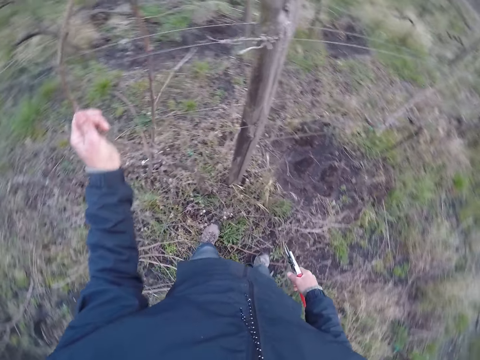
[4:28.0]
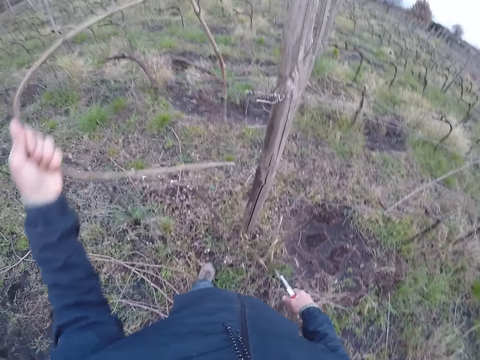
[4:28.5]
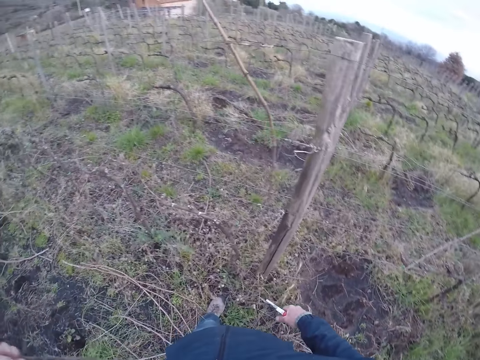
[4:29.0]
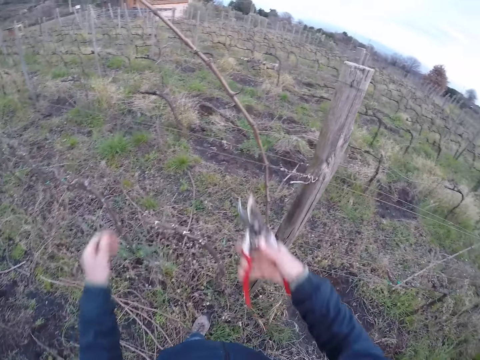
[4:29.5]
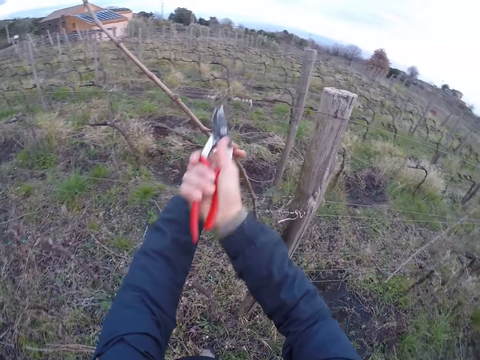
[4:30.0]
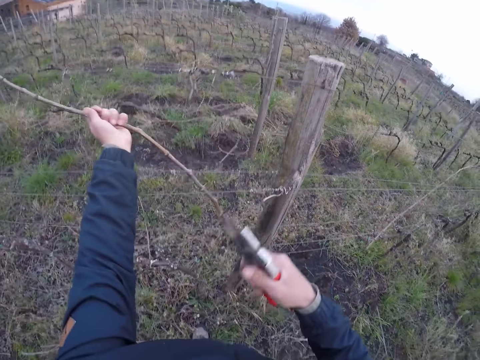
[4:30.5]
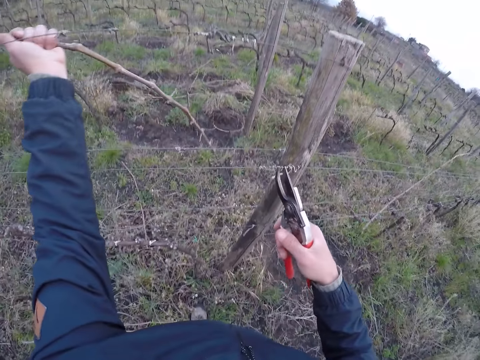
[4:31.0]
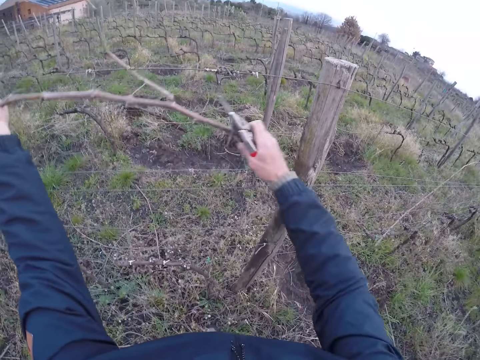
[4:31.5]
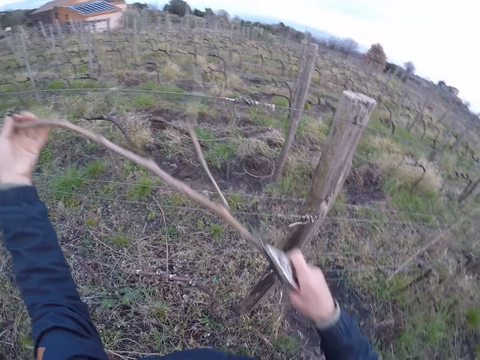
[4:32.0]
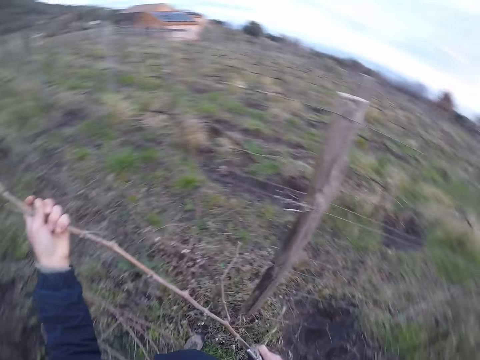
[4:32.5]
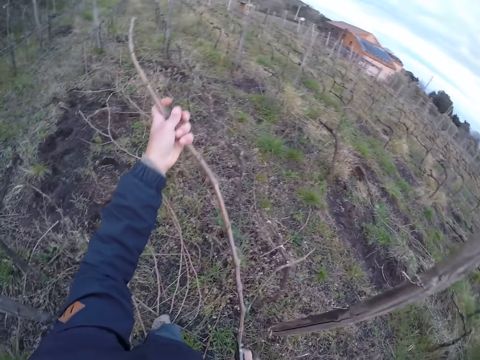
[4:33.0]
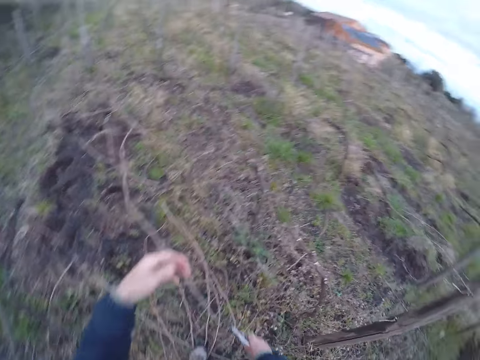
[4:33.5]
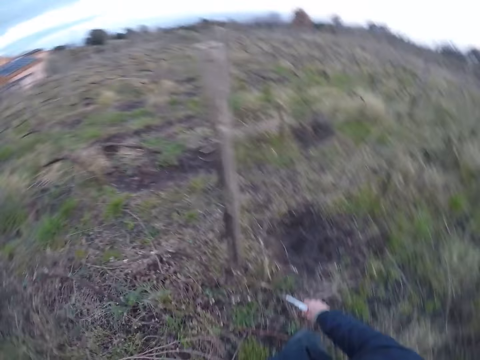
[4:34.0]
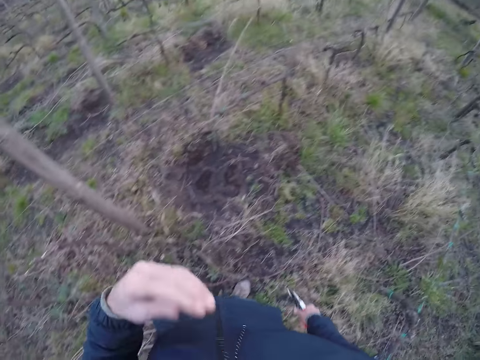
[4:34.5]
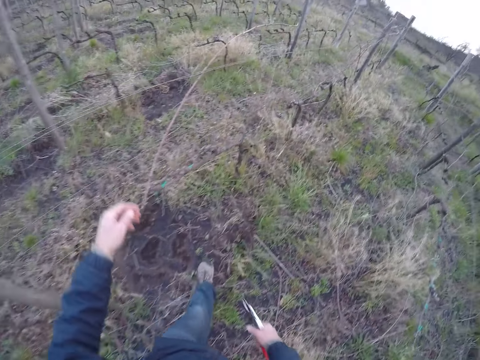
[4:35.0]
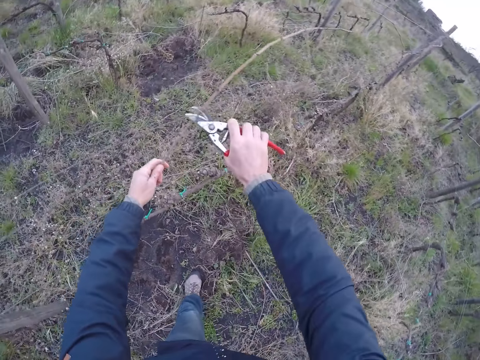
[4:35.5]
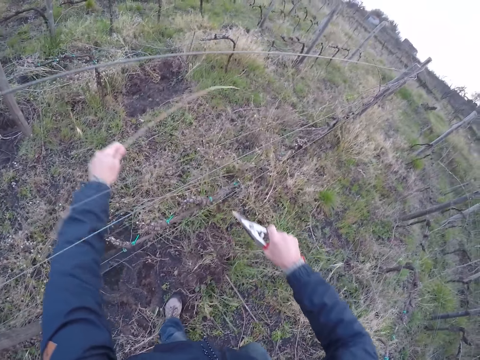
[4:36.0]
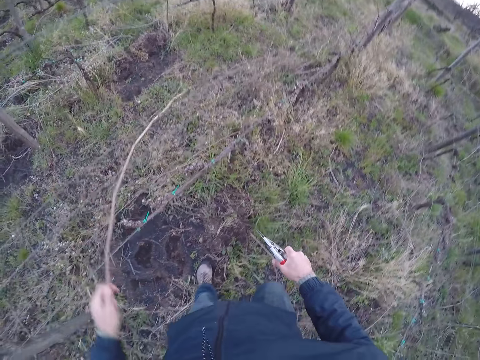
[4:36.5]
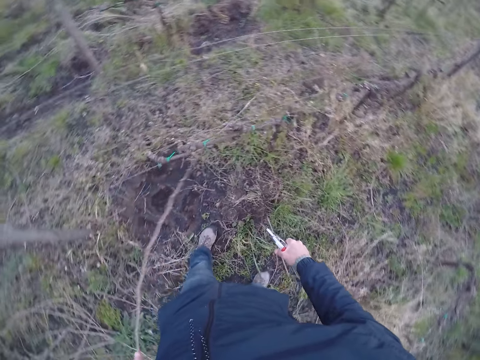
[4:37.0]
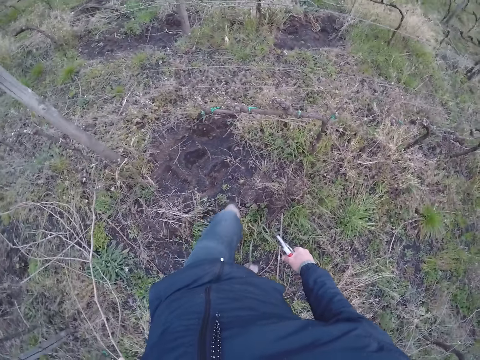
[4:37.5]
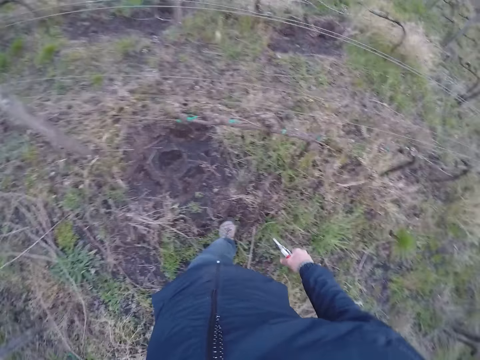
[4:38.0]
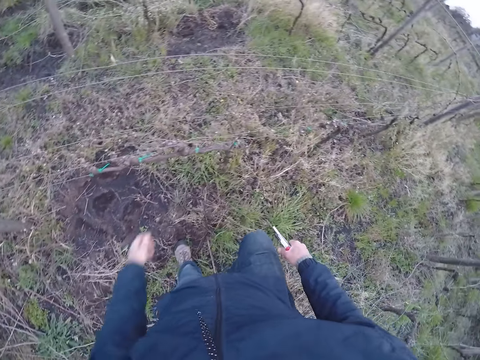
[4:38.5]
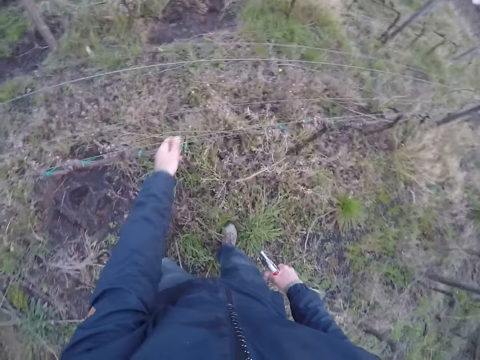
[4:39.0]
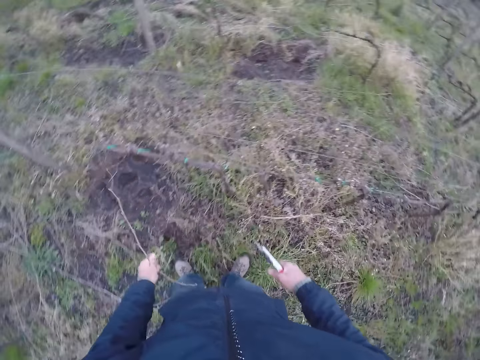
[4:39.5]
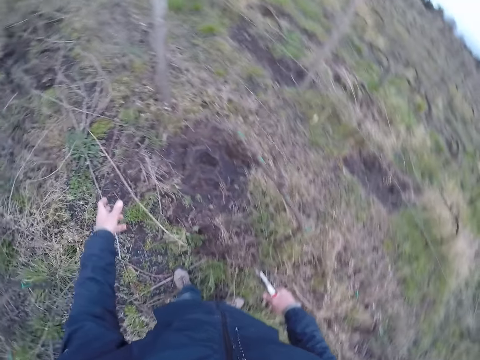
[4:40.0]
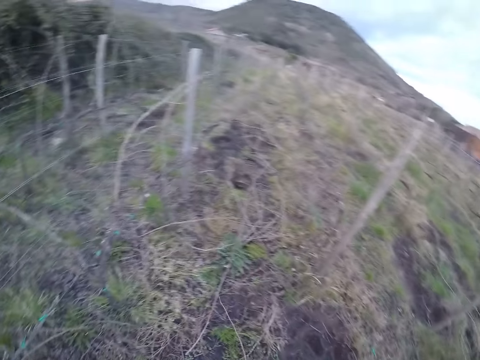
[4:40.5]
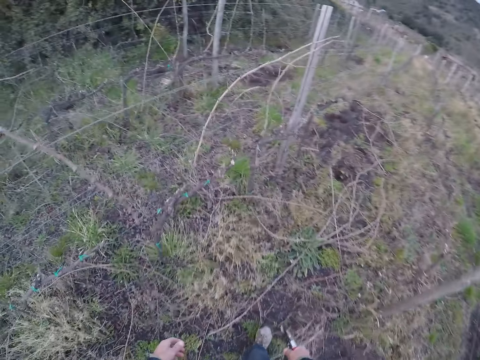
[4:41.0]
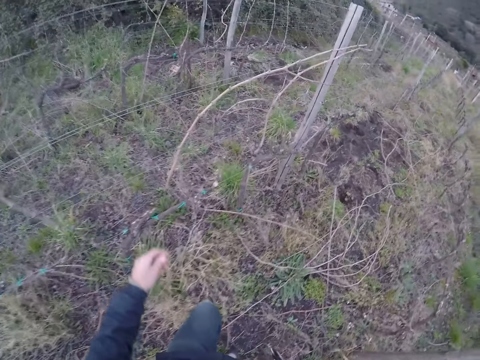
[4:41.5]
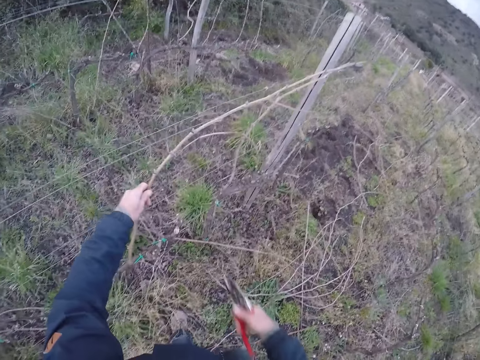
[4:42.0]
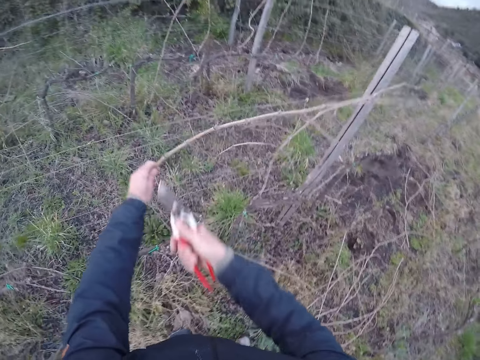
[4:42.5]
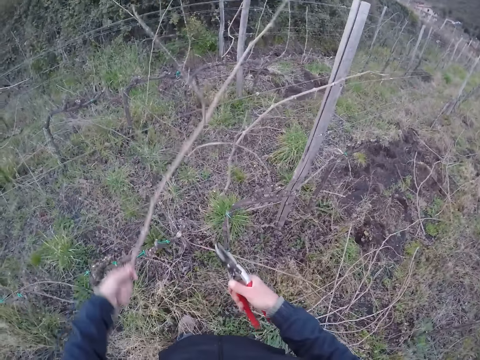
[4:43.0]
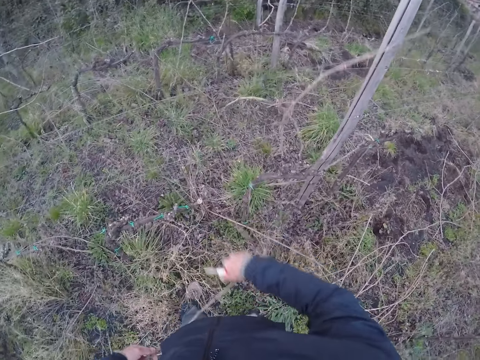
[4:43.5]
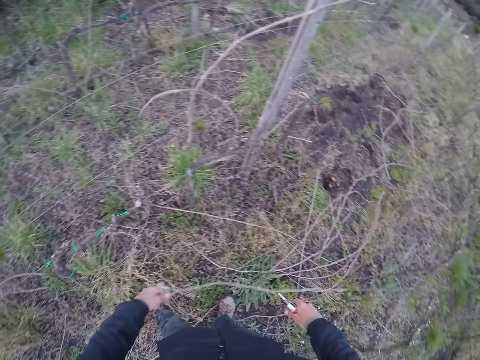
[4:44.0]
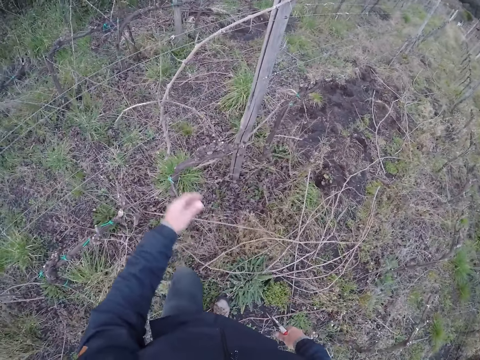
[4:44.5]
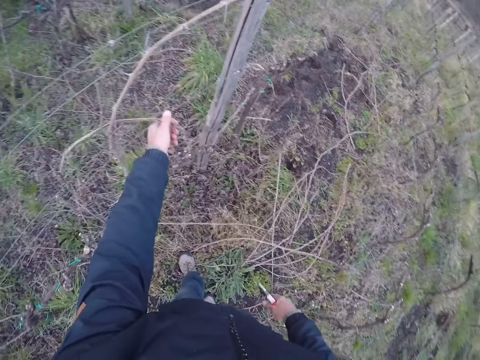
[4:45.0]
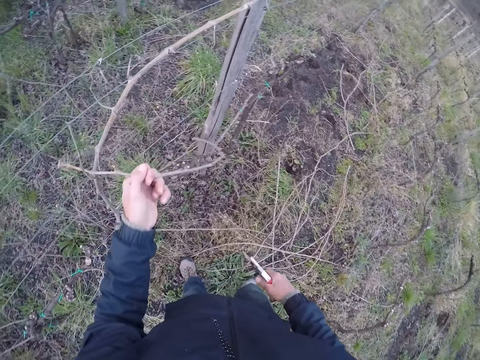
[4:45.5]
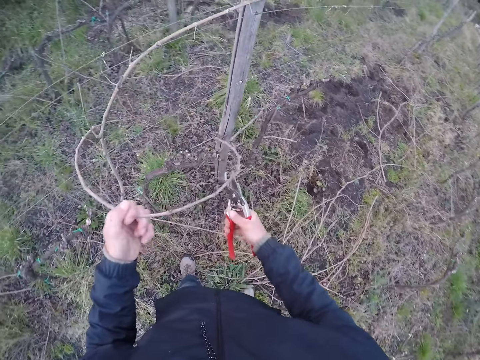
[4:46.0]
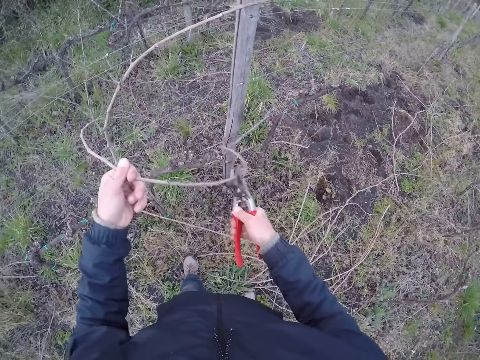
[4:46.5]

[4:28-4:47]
The camera wearer removes a stick from the fence with his left hand. He removes a stick on the fence with his left hand and cuts the stick on the fence with the plier in his right hand. He throws the stick on the ground with both hands. He touches his face. He removes a stick on the fence with his left hand and cuts the stick on the fence with the plier in his right hand. He drops the stick on the ground. He removes a stick on the fence with his left hand. He pulls the stick on the ground with his left hand. He removes a stick on the fence with his left hand and cuts the stick on the fence with the plier in his right hand. He pulls the stick on the ground with his left hand. He drops the stick on the ground. He removes a stick from the fence with his left hand and the plier in his right hand. He cuts the dried stick with the plier in his right hand.

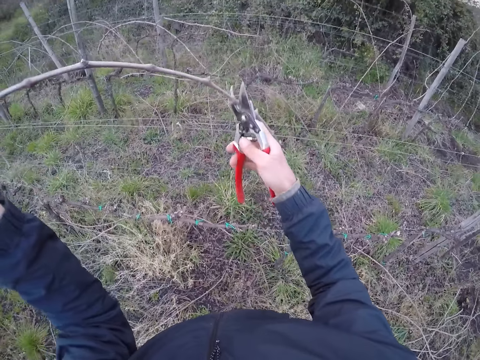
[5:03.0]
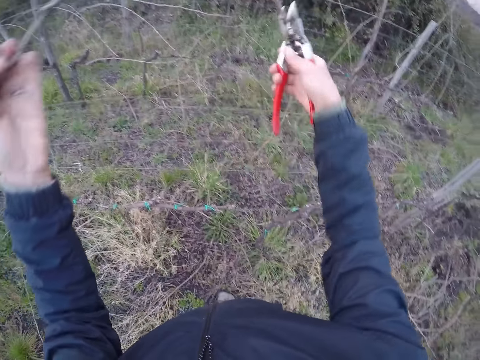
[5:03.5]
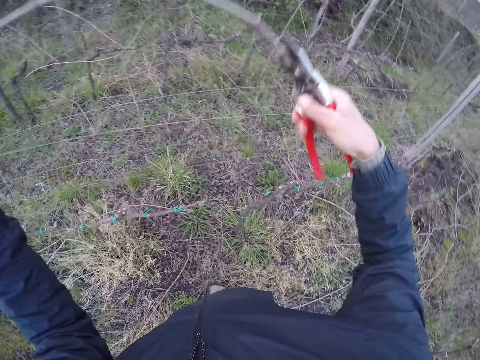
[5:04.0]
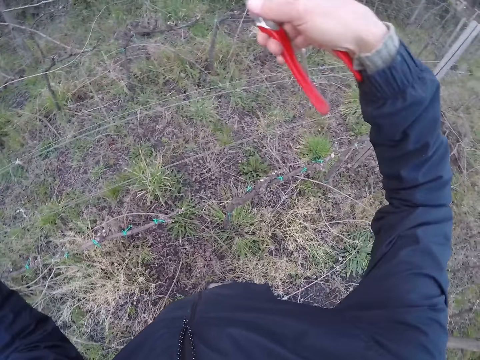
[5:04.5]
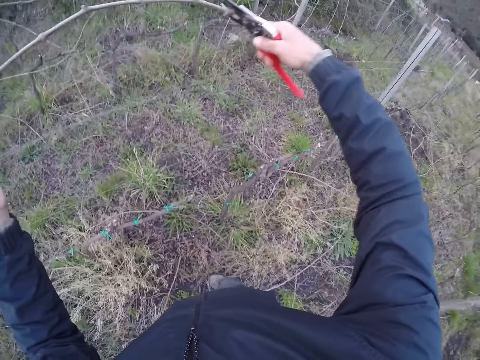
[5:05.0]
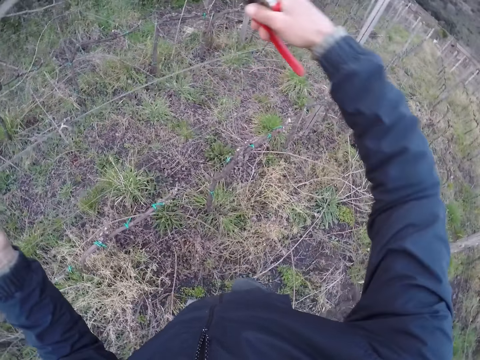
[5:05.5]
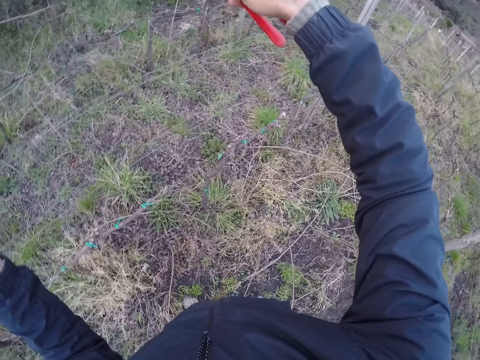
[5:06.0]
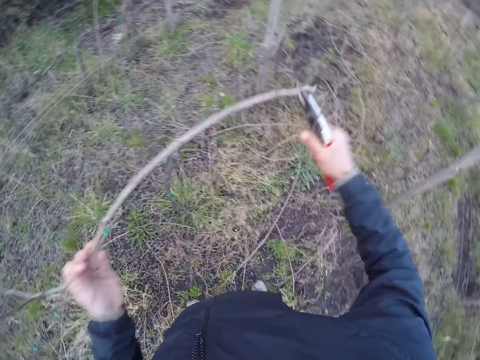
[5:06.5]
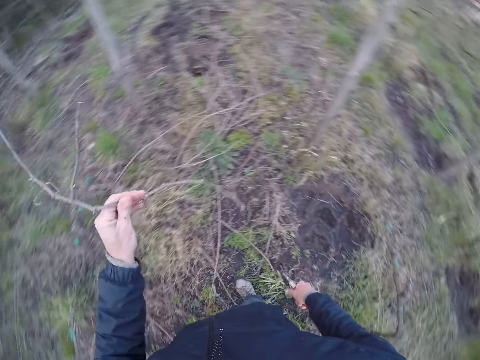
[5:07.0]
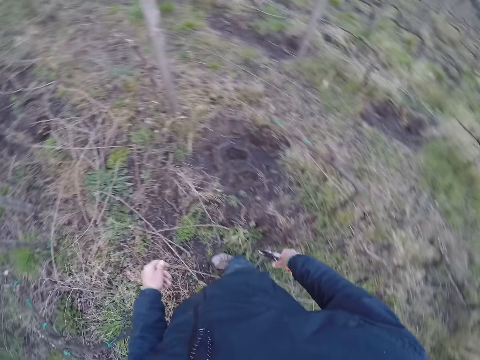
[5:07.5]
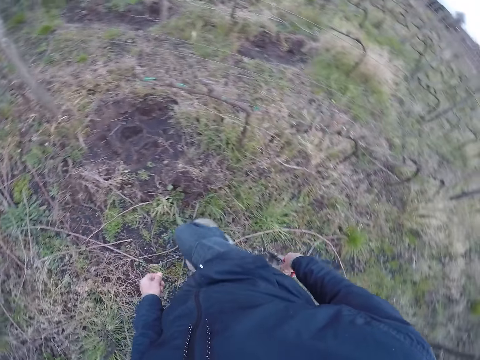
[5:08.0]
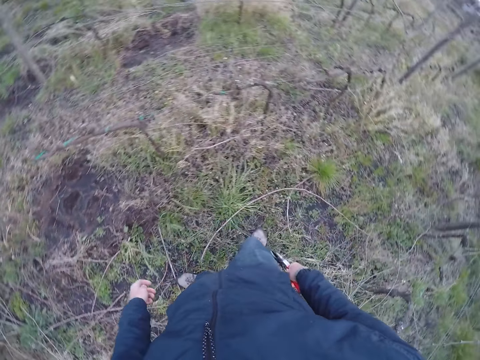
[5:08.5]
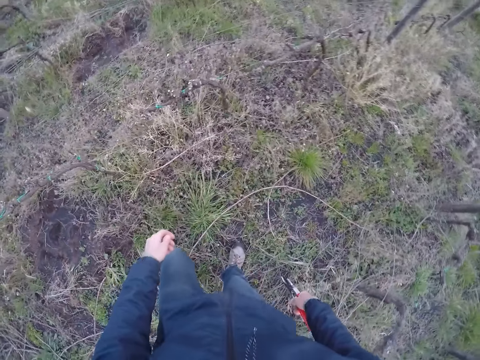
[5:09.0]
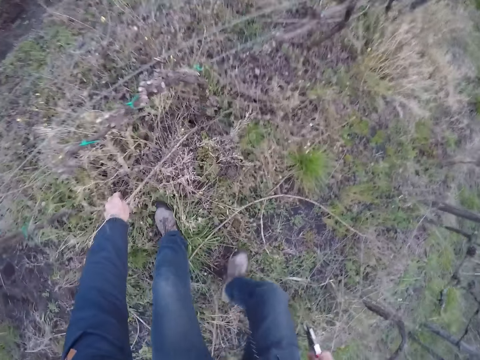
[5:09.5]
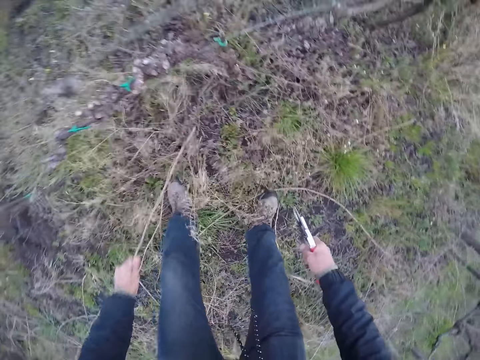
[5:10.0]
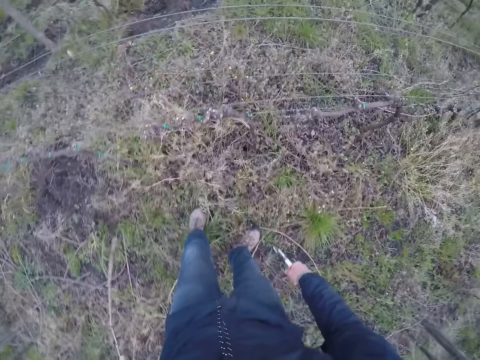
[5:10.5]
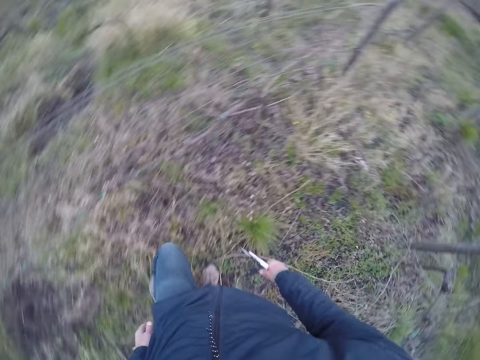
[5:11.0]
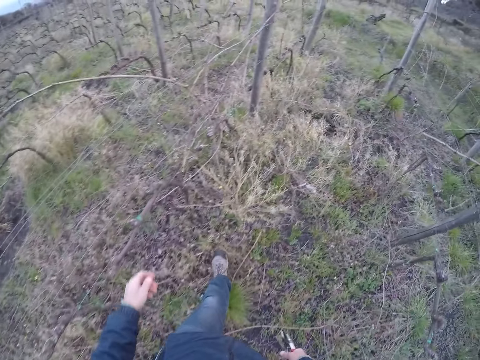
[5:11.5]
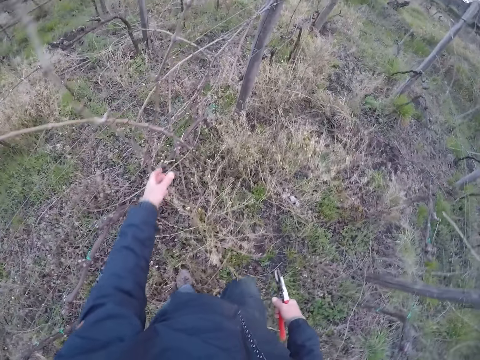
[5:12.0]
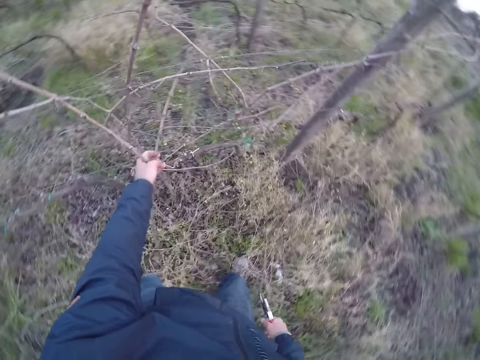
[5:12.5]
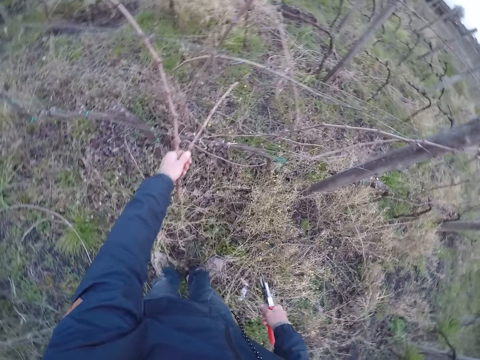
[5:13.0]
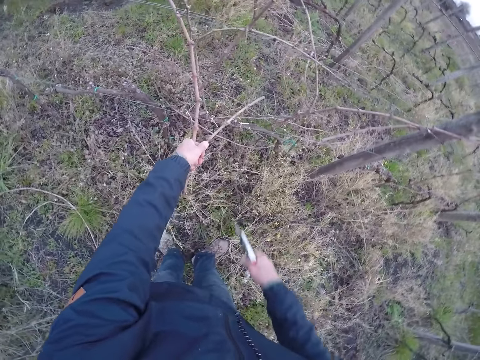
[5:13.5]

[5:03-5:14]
The camera wearer holds the dried stick in his left hand with the plier in his right hand. He cuts the dried stick with the plier in his right hand. He drops the dried stick on the ground with his left hand. He moves around. He picks up a dried stick from the ground with his left hand. He drops the dried stick on the ground with his left hand. He walks around. He picks some dried sticks on the utility cable with his left hand.
